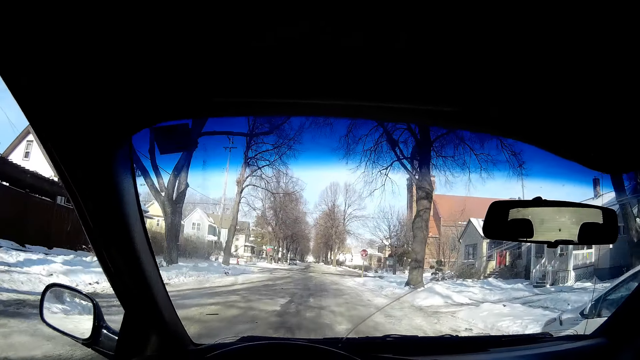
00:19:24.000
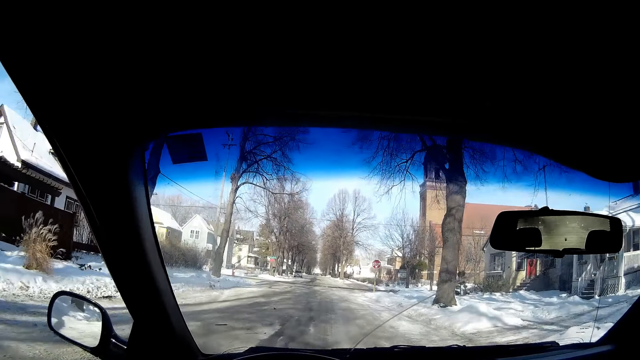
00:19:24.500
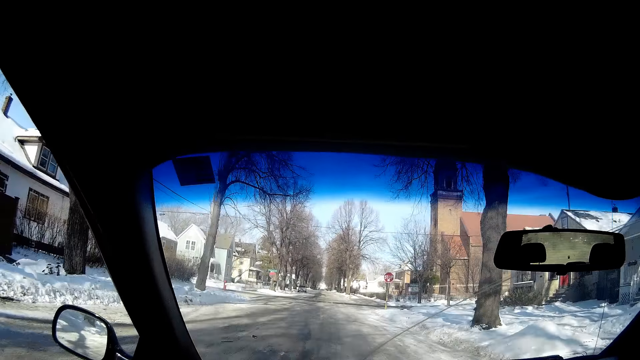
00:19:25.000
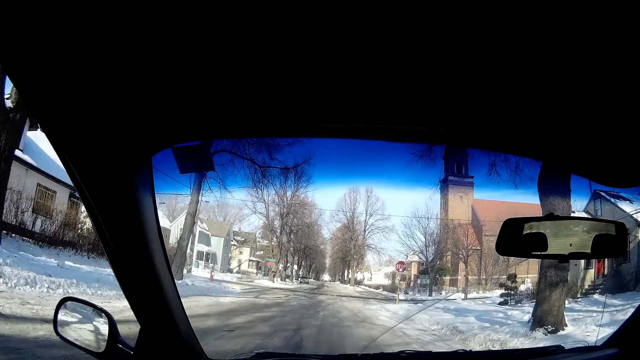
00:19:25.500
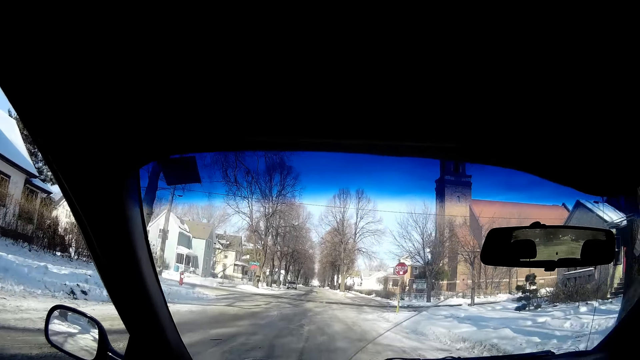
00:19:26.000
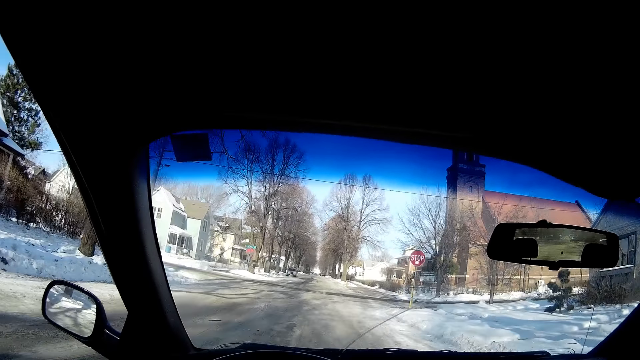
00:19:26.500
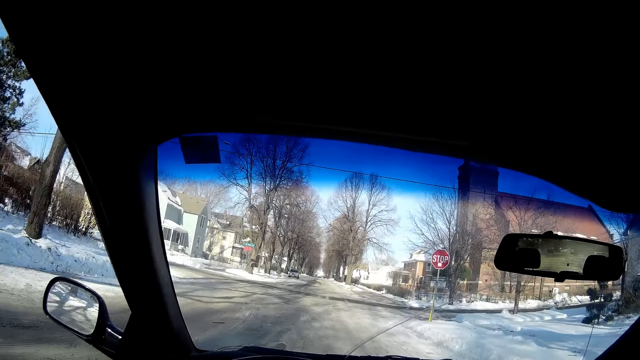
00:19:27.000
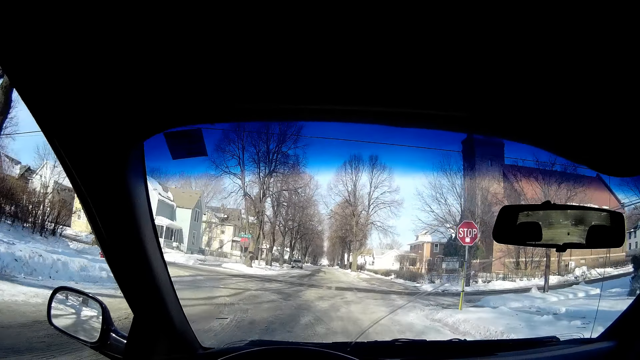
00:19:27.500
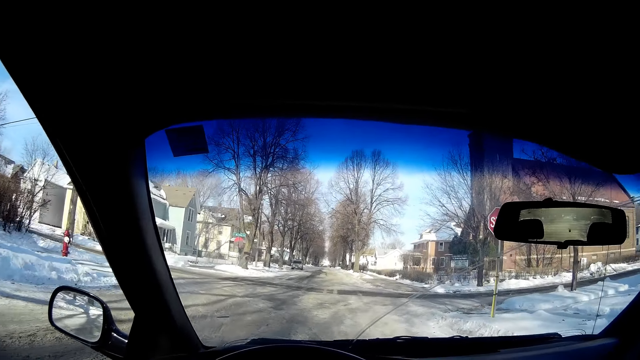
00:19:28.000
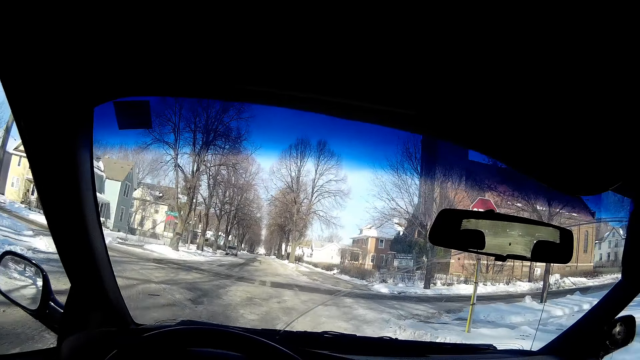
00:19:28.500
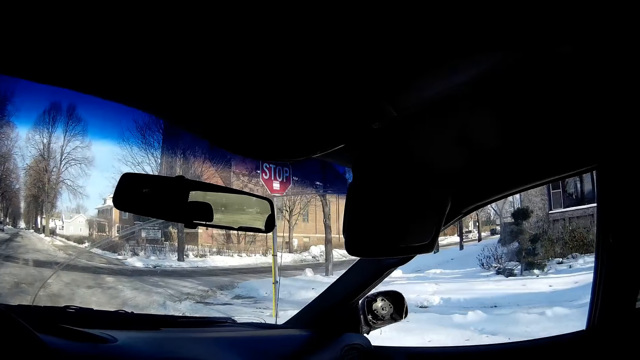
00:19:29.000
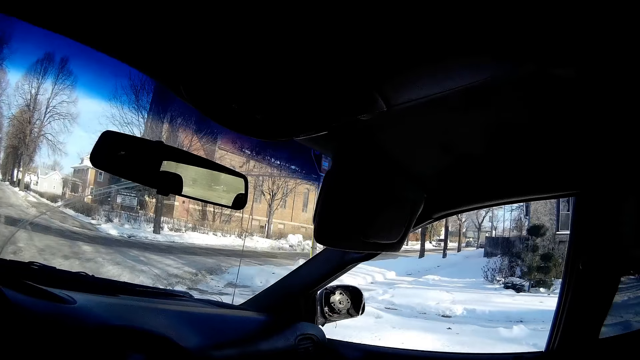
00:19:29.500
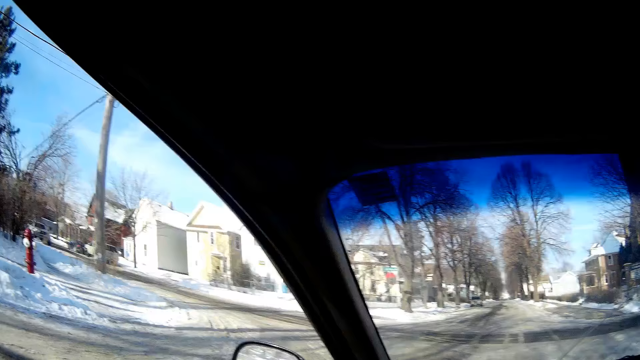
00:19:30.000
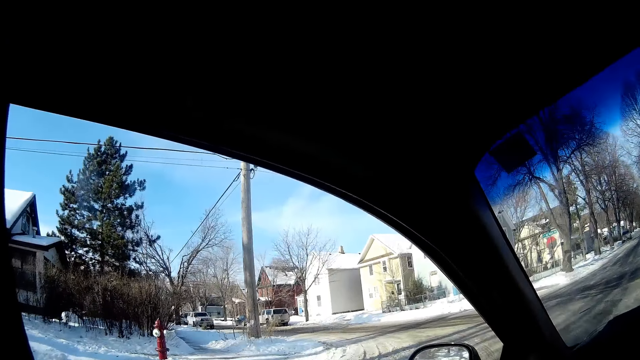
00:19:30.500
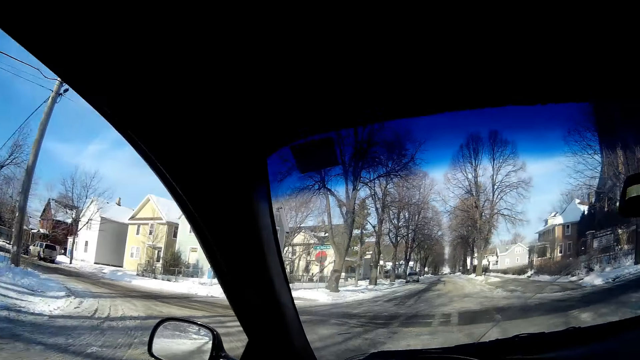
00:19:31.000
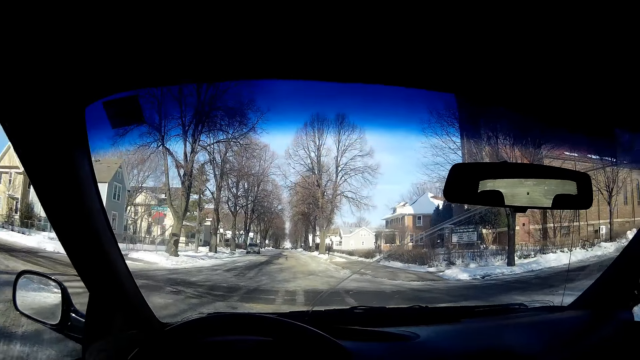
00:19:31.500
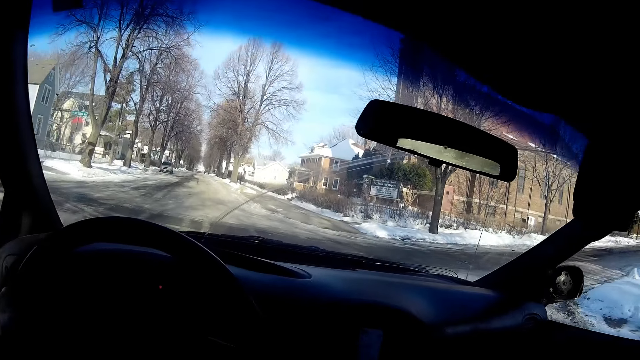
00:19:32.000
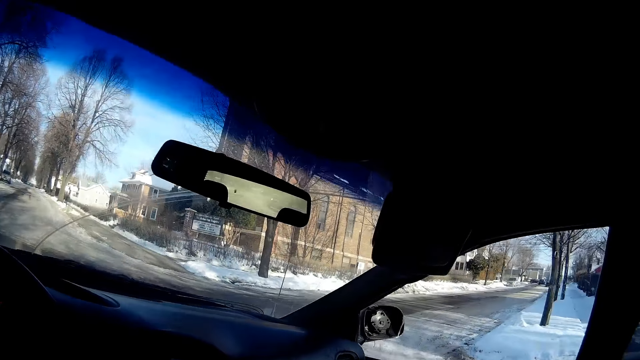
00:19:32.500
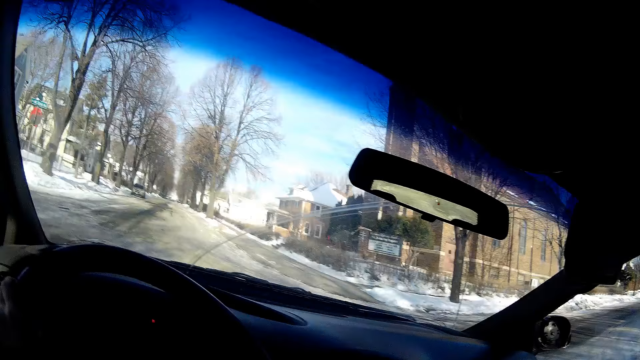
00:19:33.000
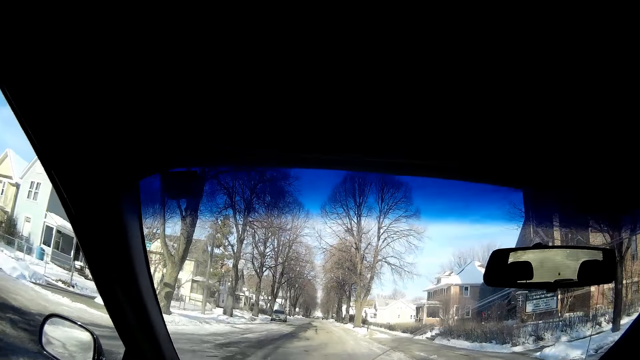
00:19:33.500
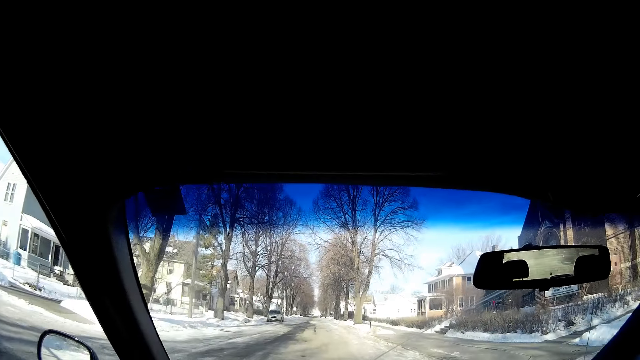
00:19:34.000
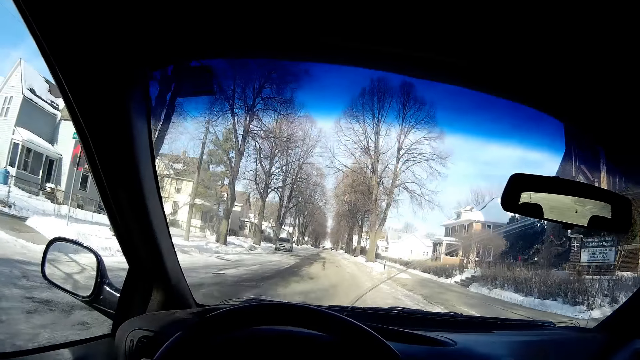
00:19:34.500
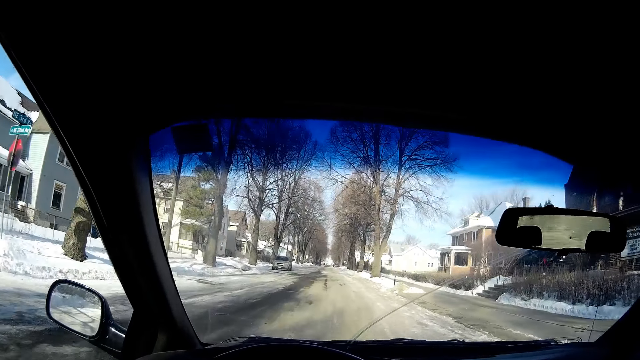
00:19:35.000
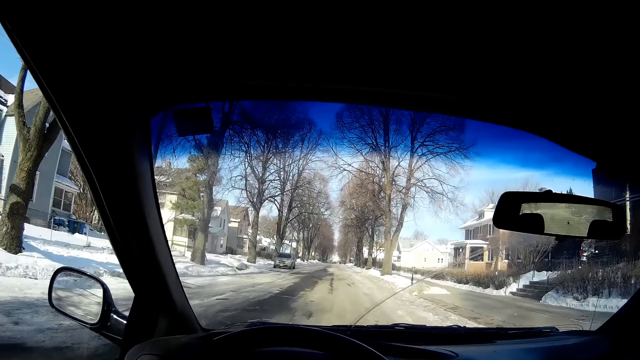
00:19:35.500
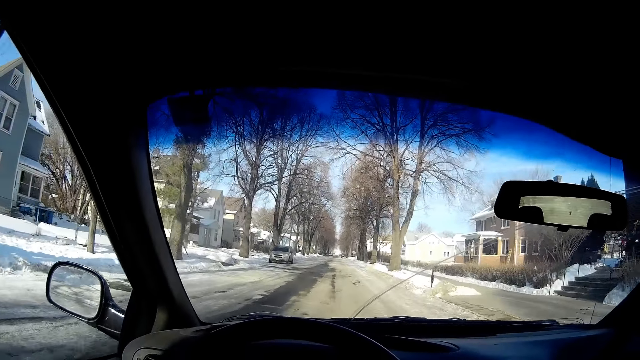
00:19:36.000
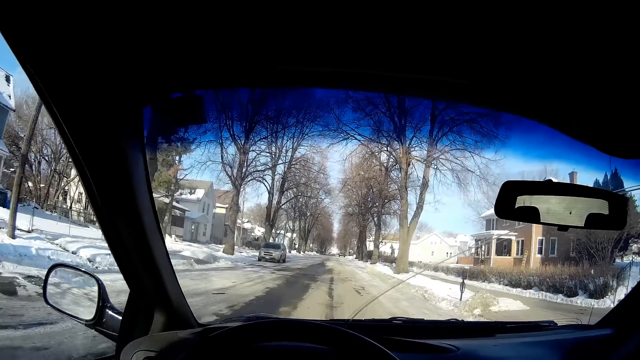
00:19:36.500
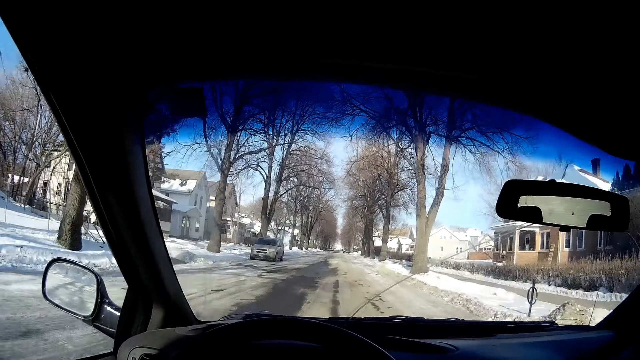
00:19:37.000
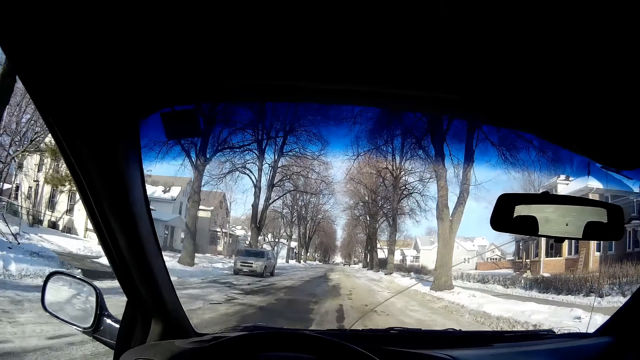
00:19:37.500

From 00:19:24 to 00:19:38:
The camera wearer looks around the road. They drive the car on the road.

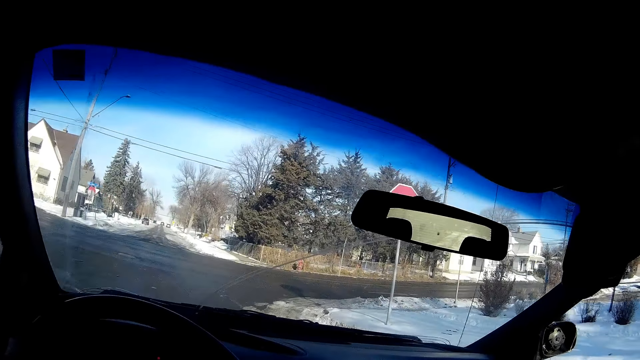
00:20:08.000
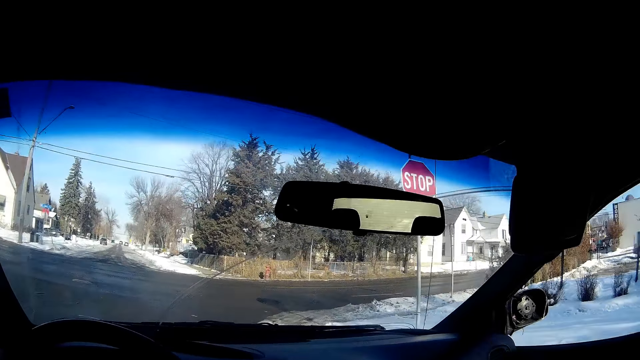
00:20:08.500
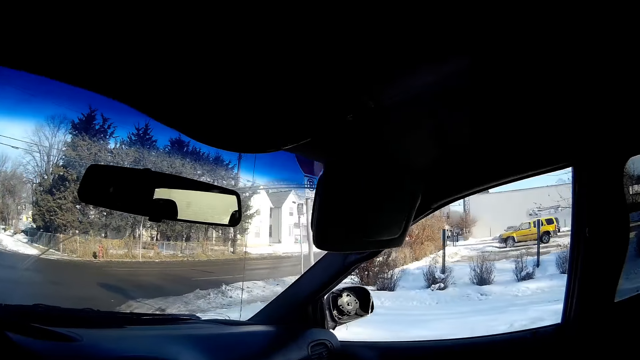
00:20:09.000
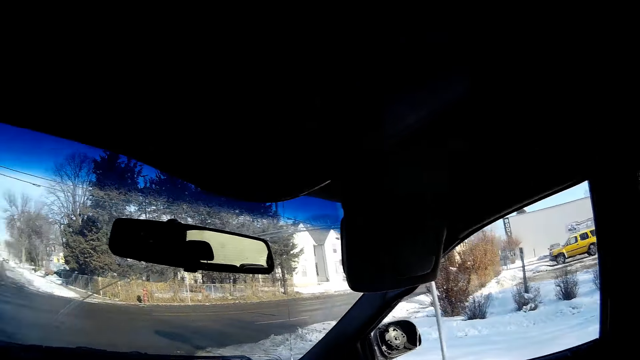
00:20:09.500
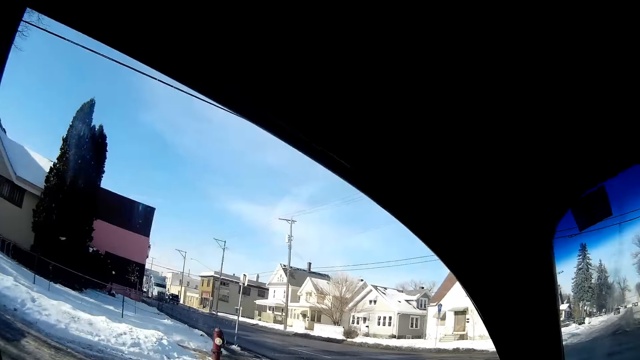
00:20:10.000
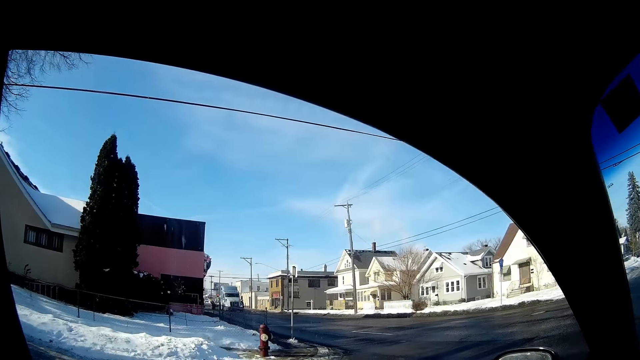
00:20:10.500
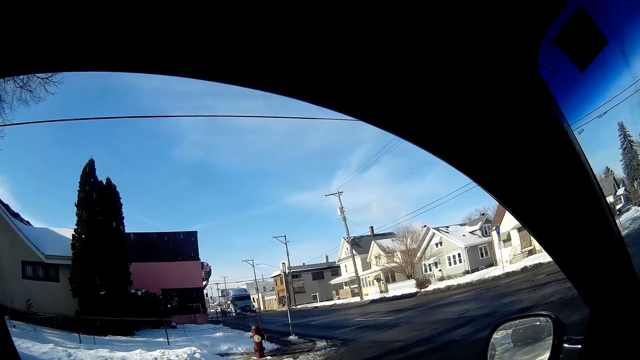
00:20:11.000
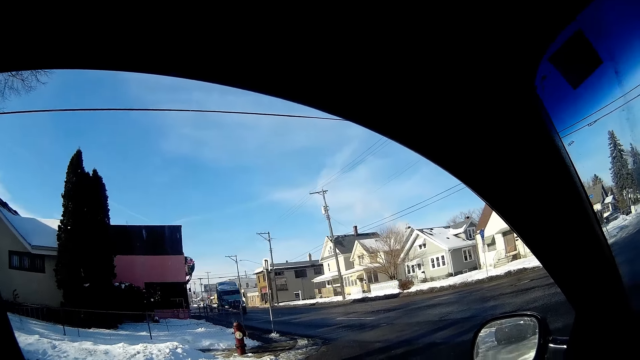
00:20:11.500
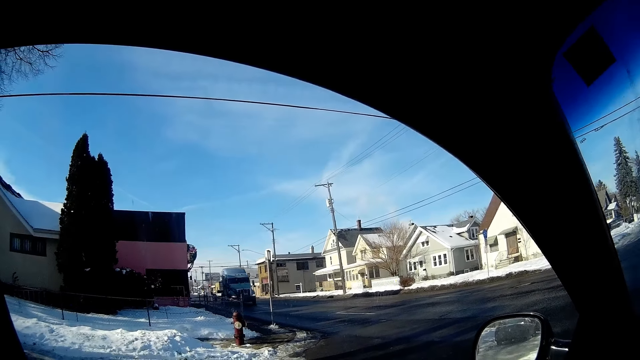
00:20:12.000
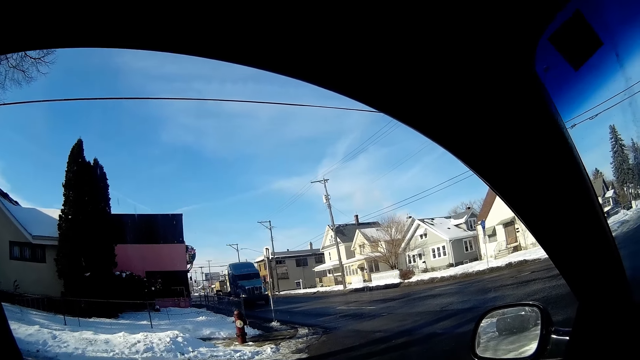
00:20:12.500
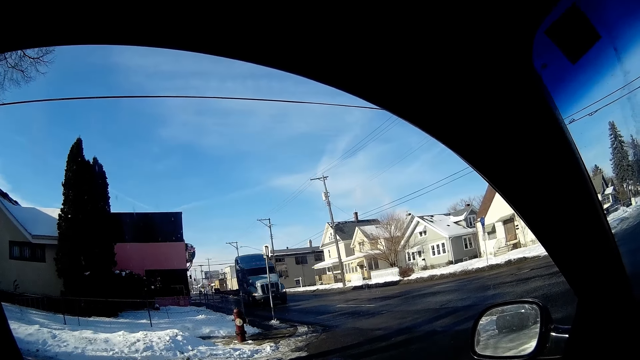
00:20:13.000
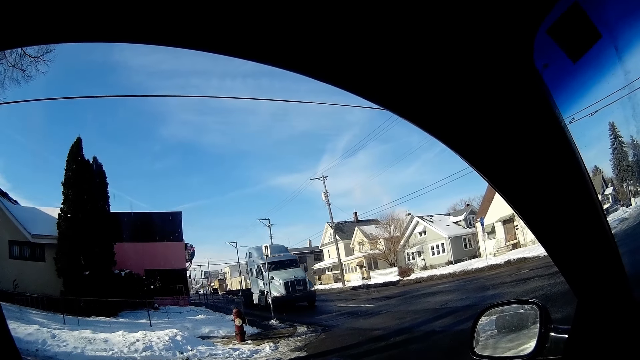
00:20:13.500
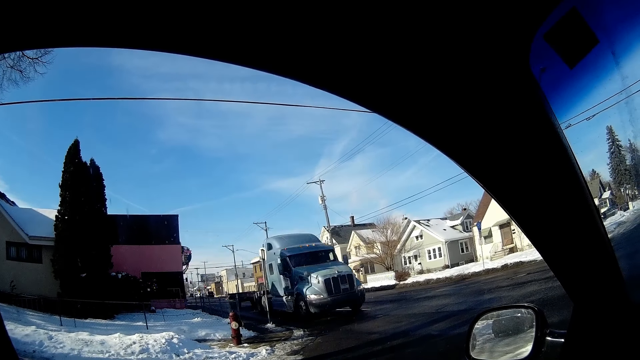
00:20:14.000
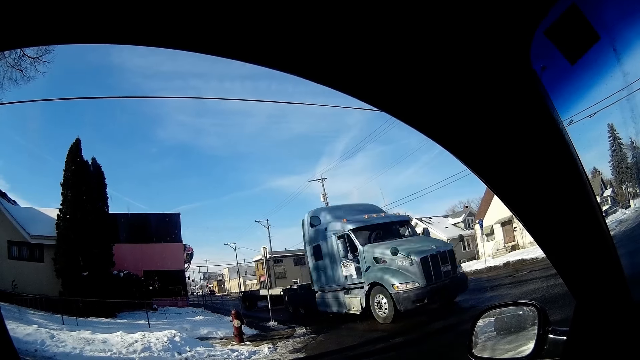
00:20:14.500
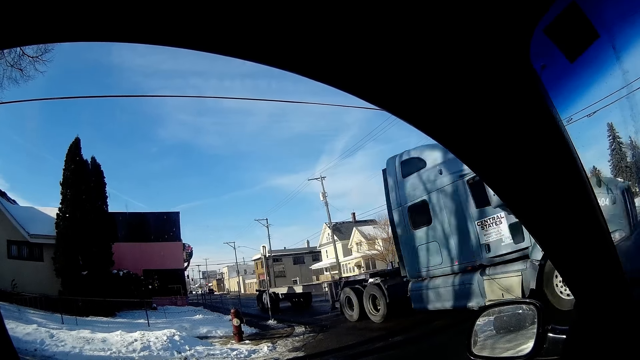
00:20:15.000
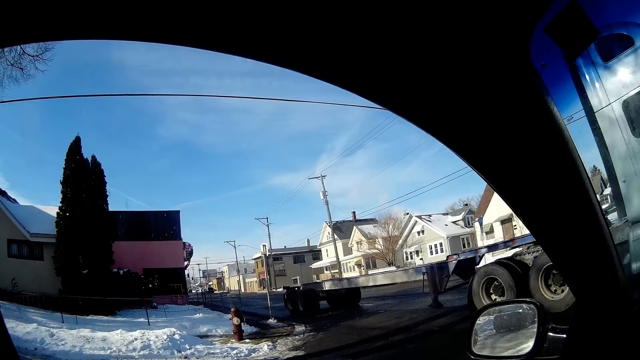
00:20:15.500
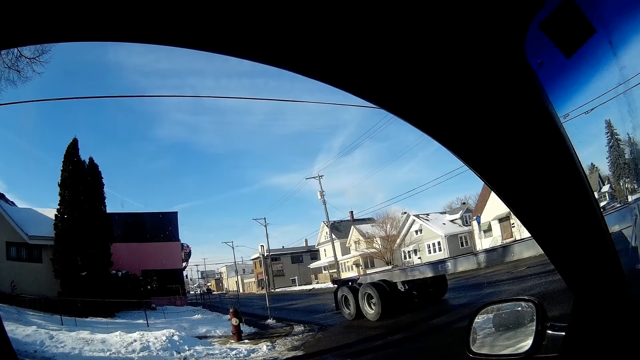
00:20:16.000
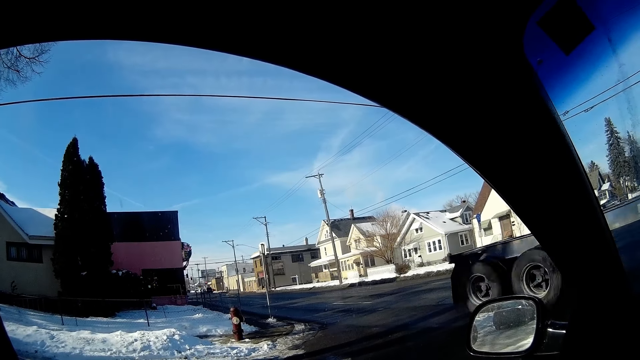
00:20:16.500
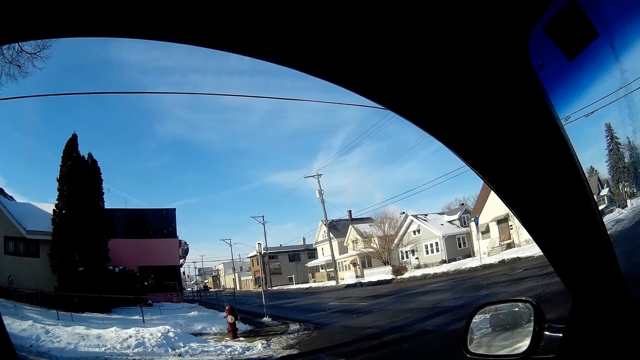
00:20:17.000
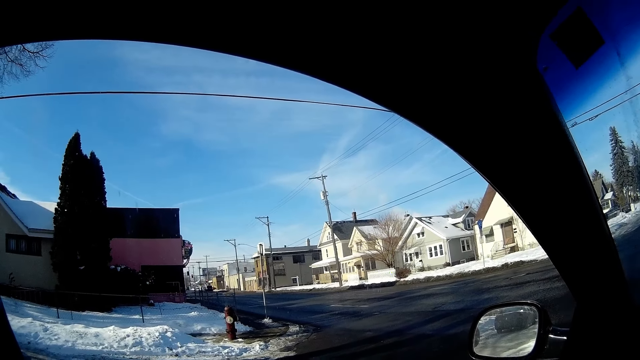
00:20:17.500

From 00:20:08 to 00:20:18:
The camera wearer looks around the road. They stop the car. They look around the road.
